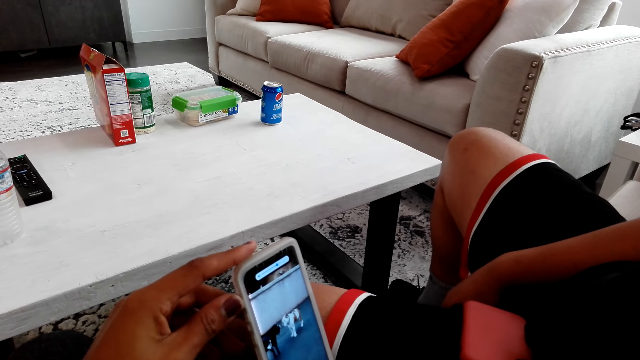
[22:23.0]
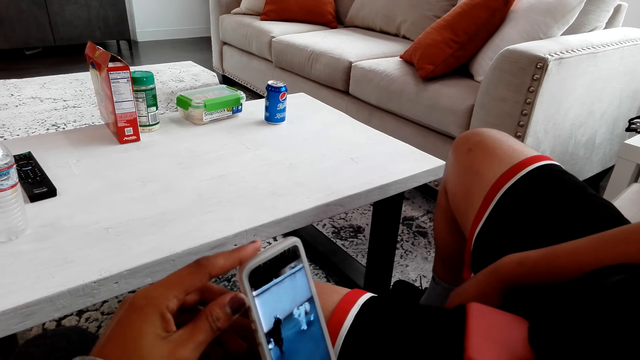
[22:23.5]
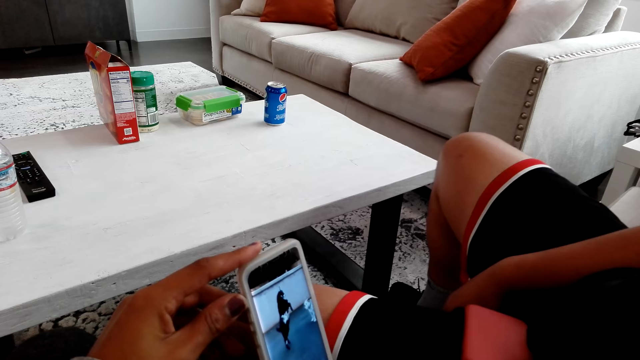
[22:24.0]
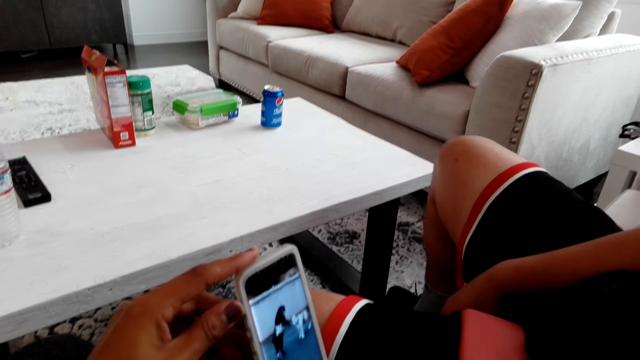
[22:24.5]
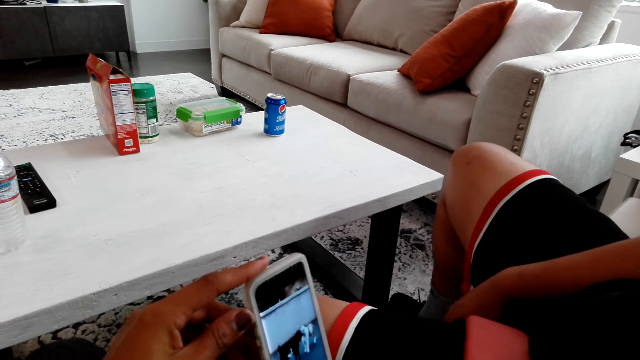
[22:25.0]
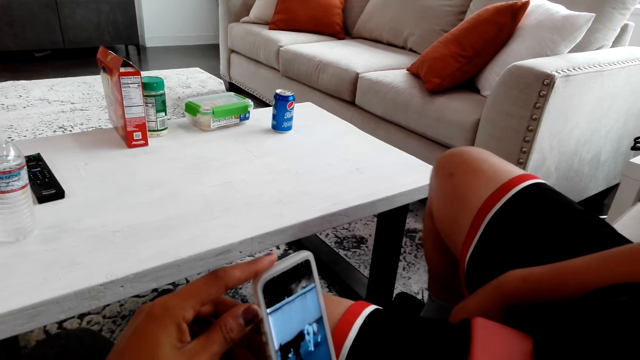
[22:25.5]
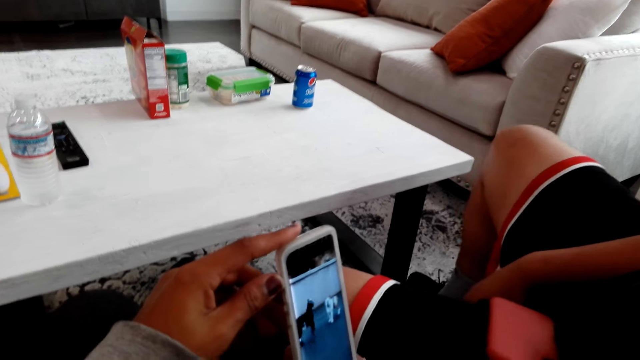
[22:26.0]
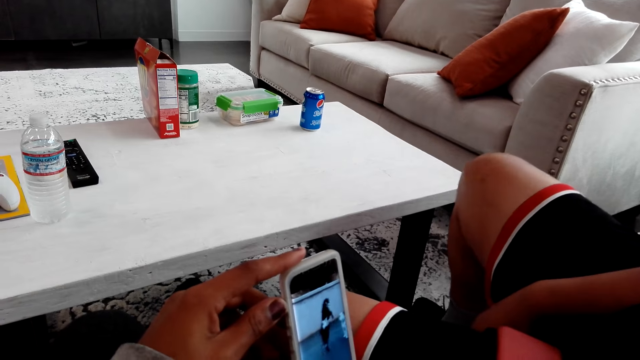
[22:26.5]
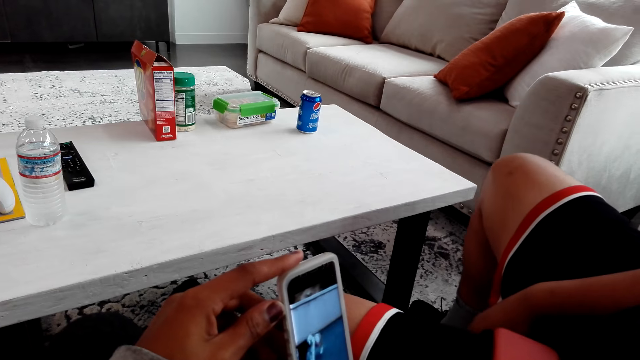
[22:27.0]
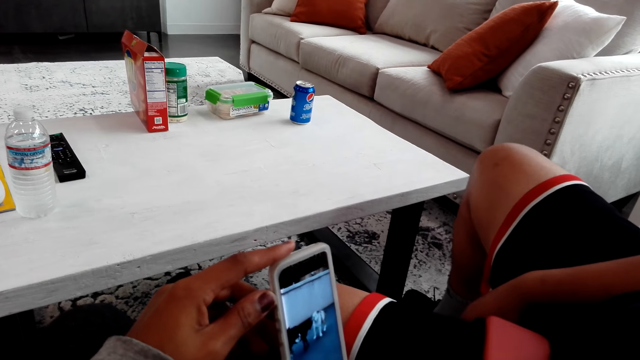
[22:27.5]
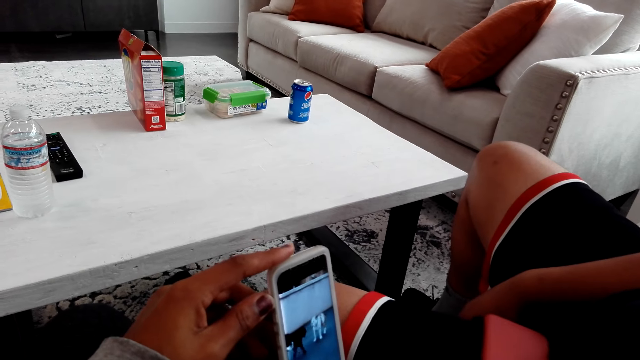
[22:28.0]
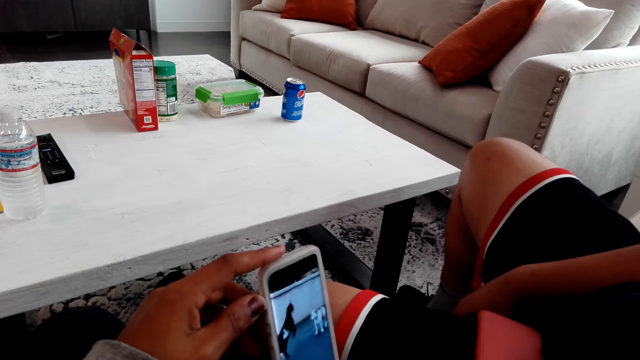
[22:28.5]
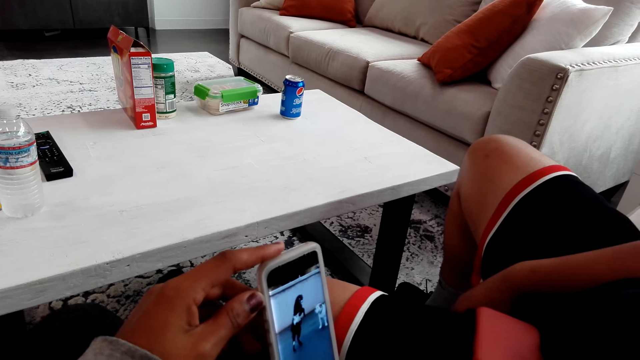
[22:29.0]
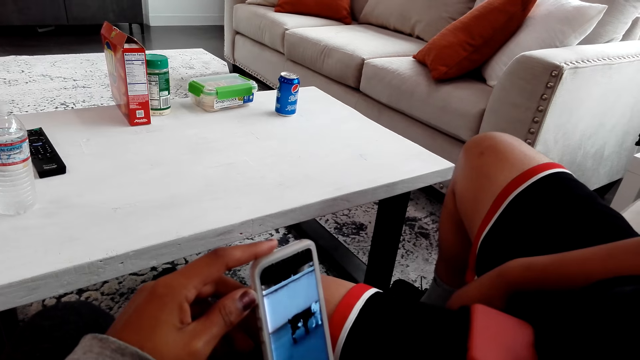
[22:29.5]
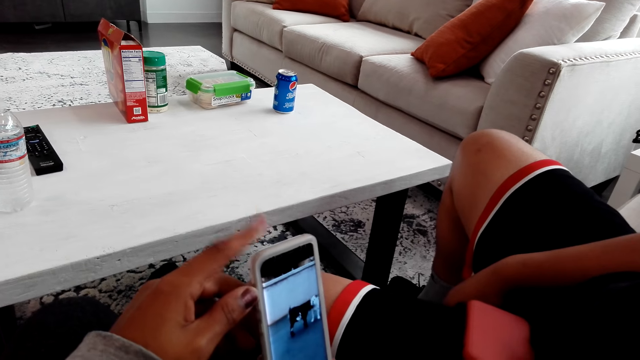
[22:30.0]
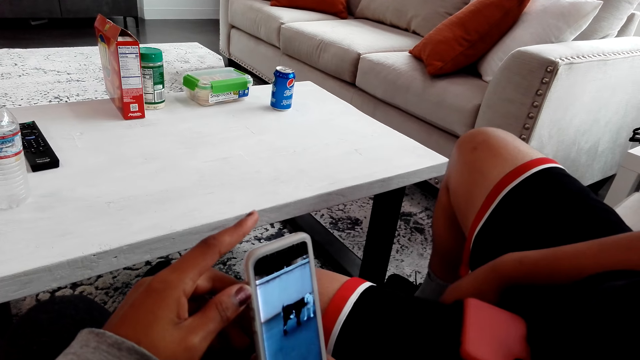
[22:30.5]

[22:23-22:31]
A man moves a leg. The camera wearer looks at the phone. They move a finger.

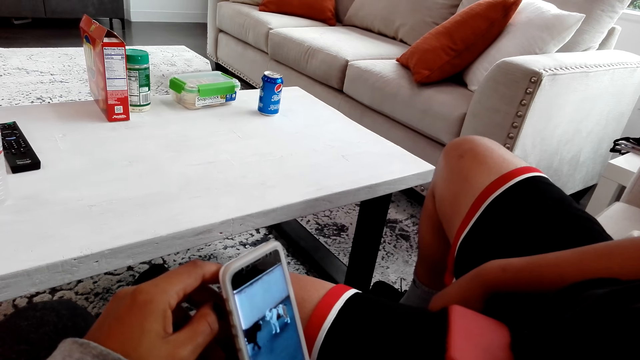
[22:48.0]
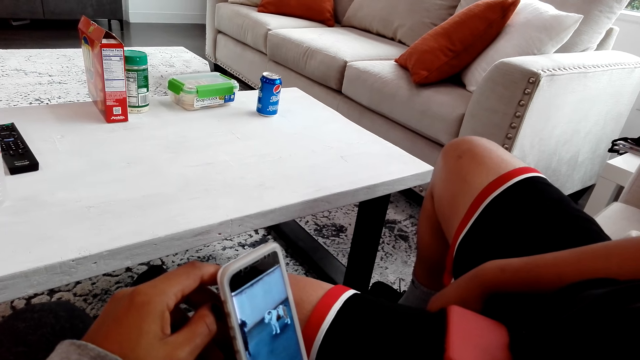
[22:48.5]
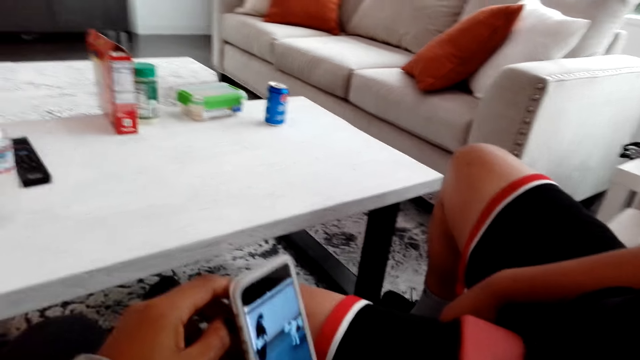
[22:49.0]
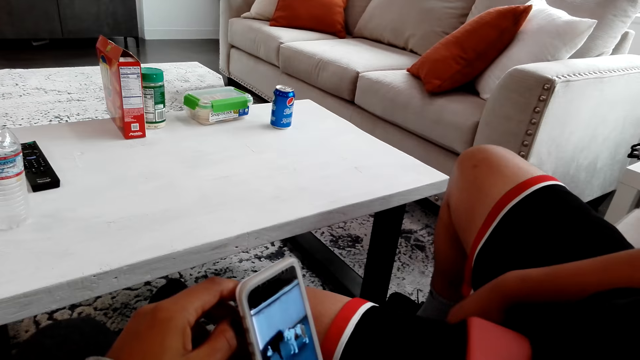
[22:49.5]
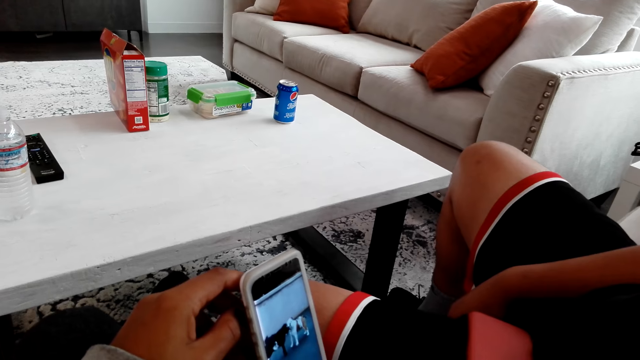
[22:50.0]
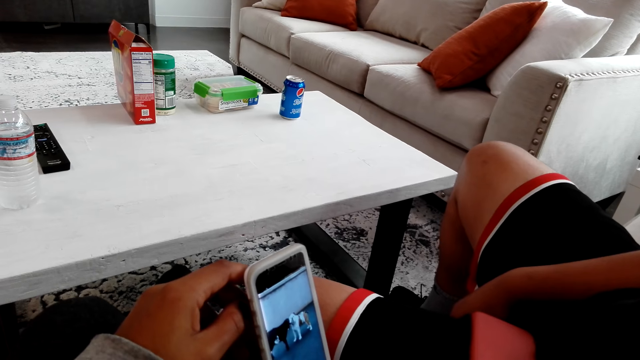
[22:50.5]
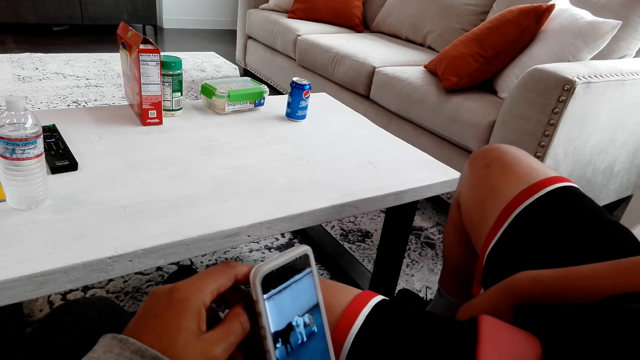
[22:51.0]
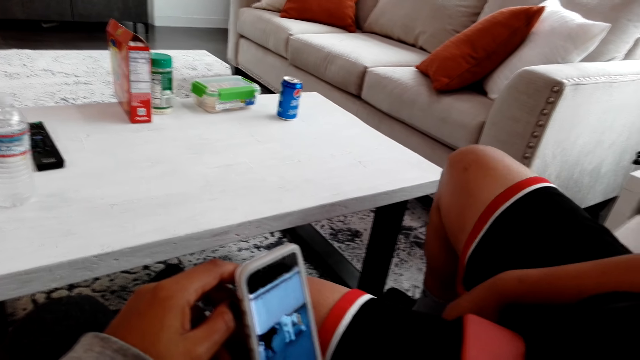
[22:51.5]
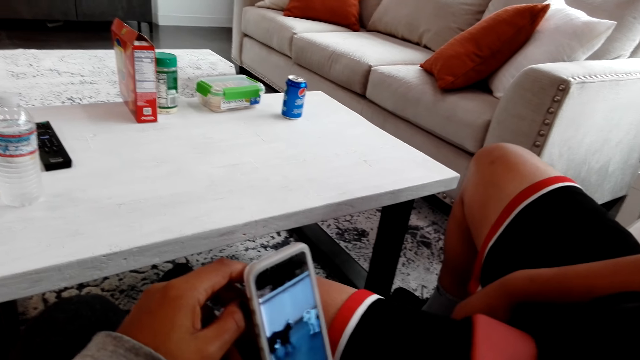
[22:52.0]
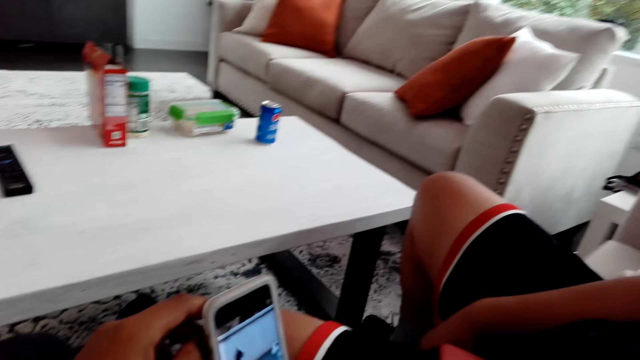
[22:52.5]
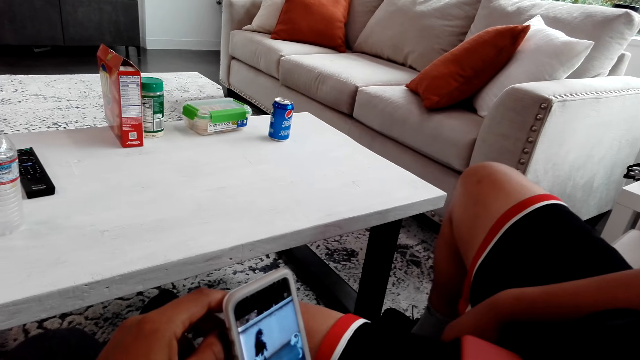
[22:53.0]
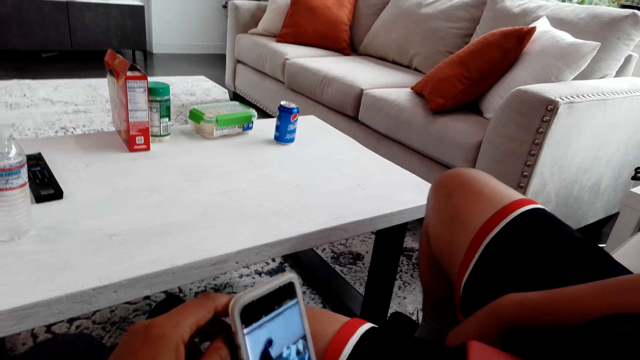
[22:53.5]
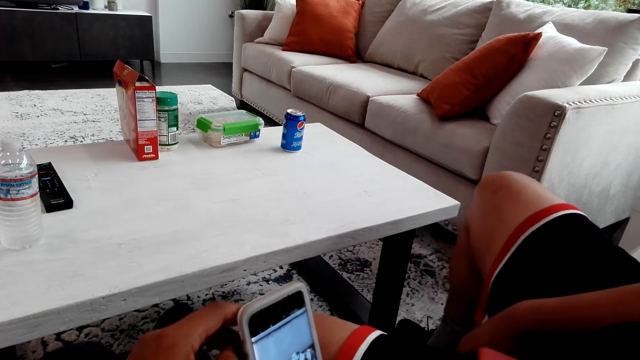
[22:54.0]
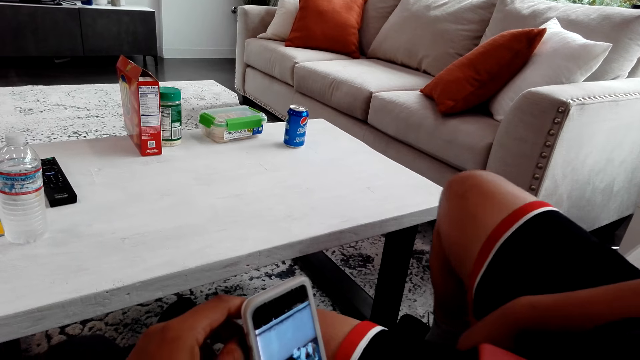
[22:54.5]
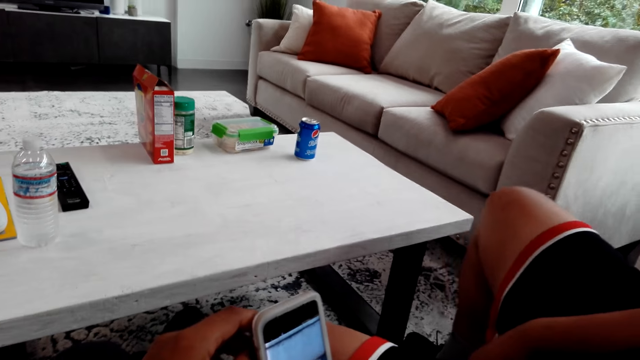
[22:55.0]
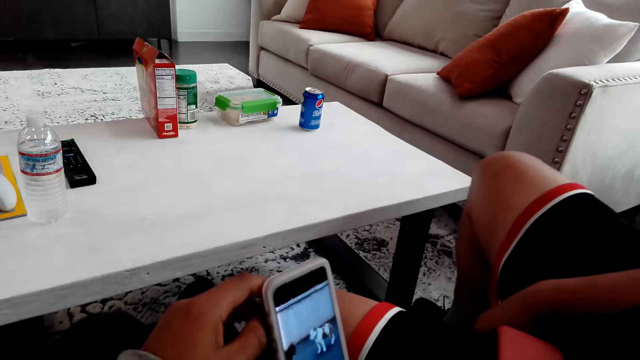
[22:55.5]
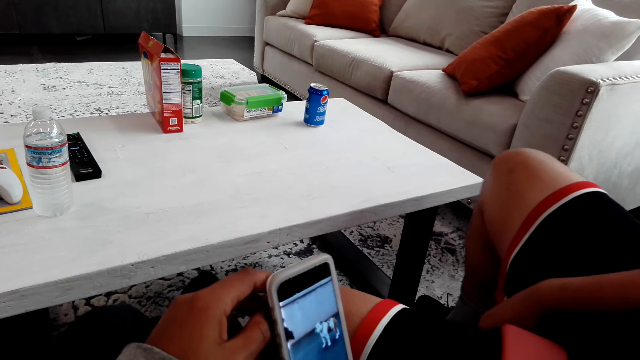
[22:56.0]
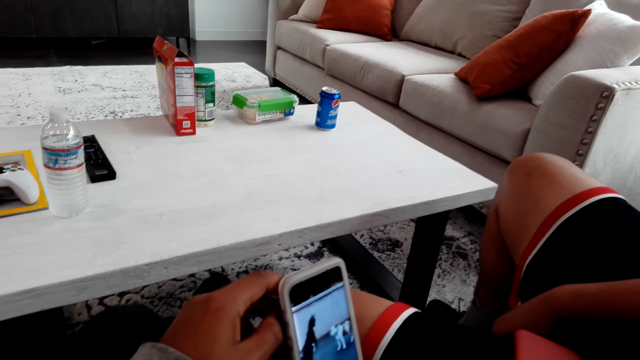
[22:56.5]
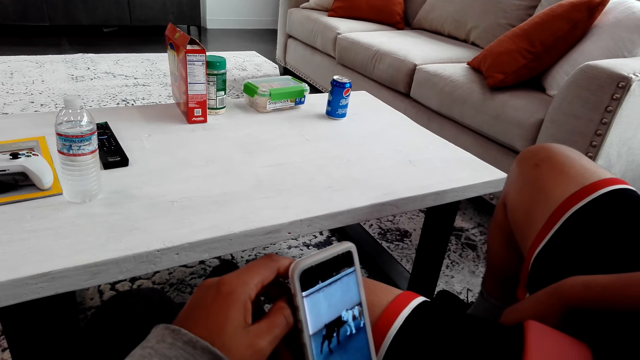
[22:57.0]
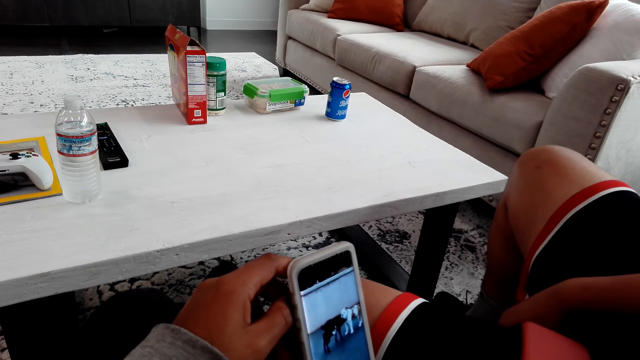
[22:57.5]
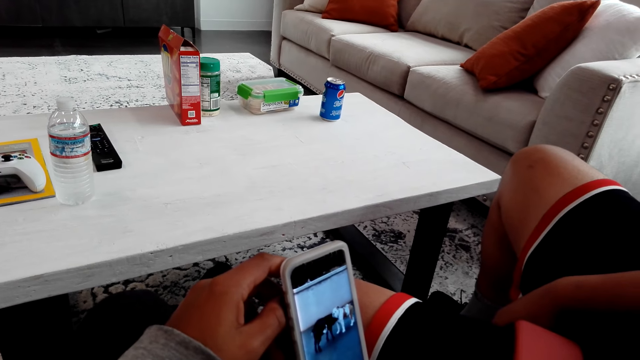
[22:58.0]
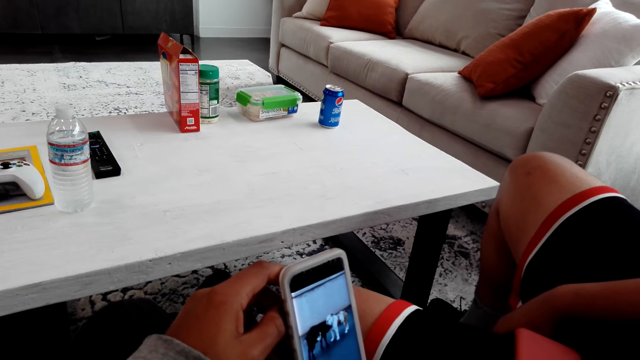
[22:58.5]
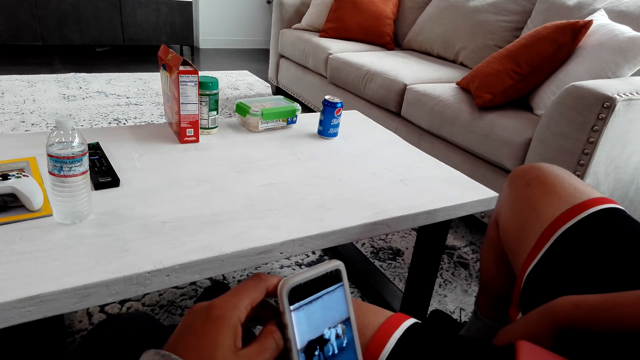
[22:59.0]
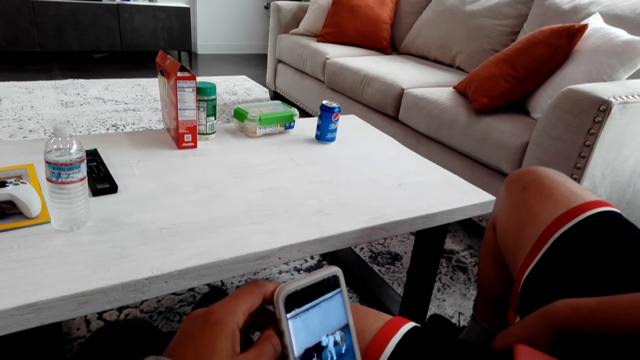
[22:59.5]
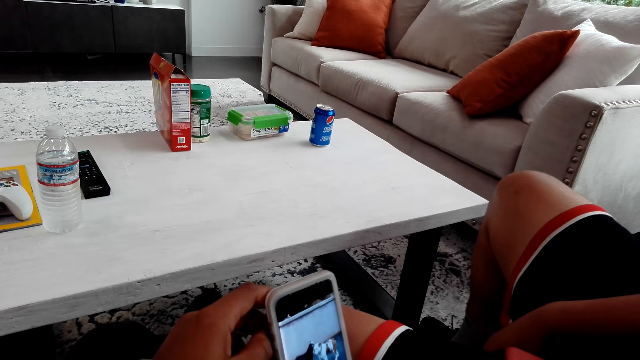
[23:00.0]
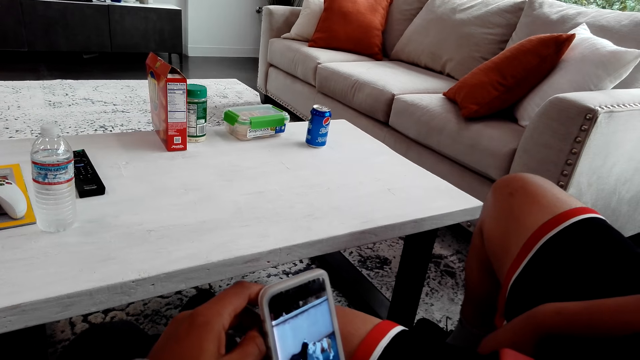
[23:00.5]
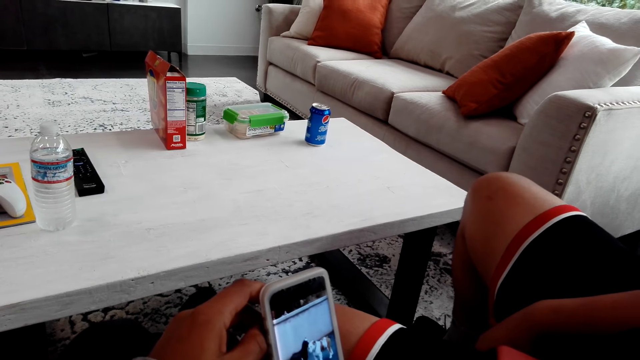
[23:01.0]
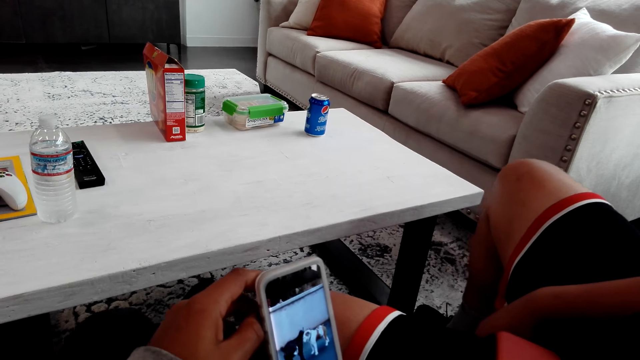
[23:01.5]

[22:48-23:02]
The camera wearer stares at the phone. A man stares at the phone. The camera wearer talks with the man. The man talks to the camera wearer. The man shakes his legs.
